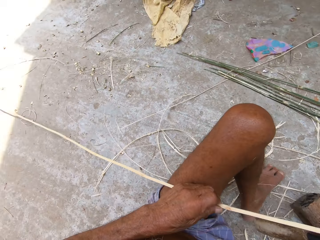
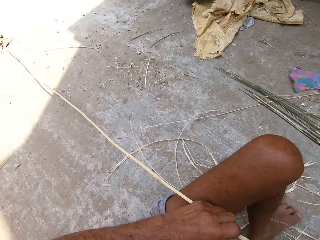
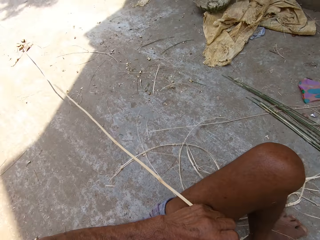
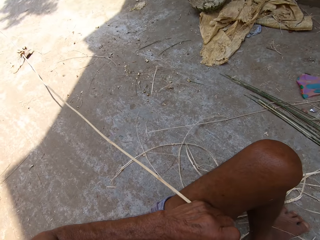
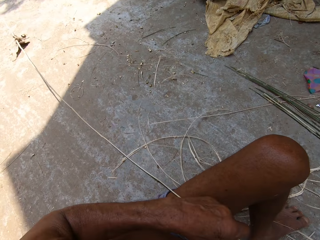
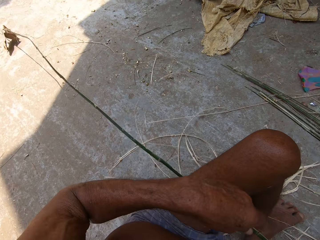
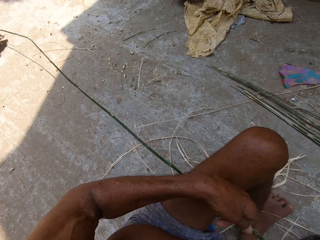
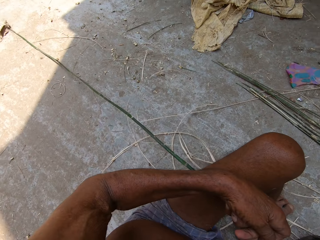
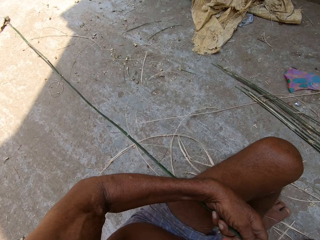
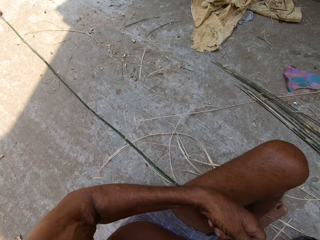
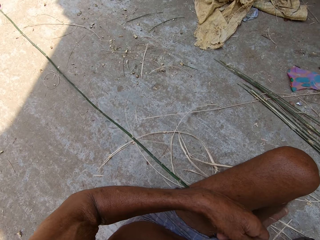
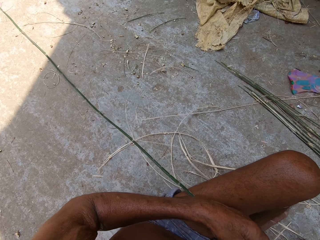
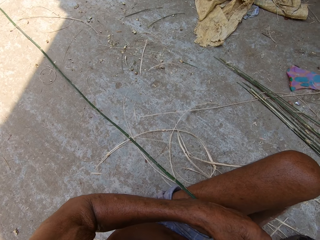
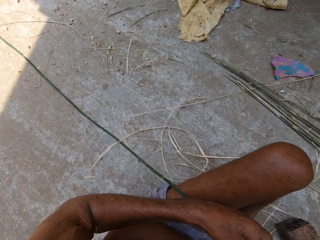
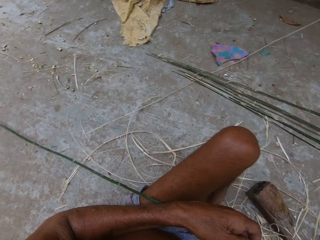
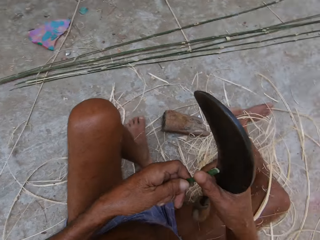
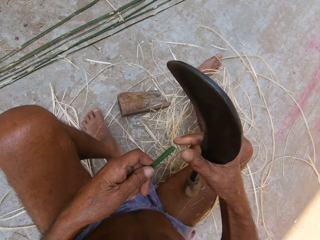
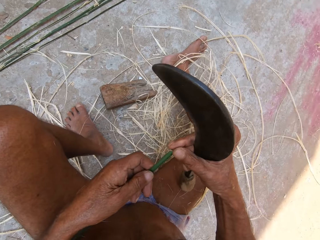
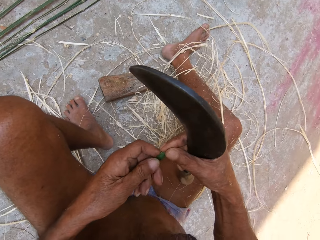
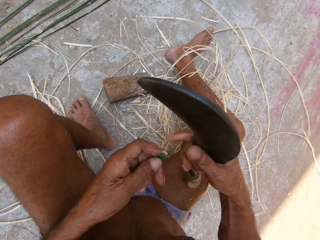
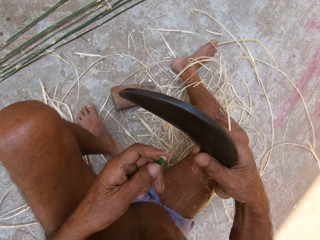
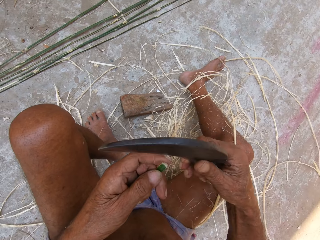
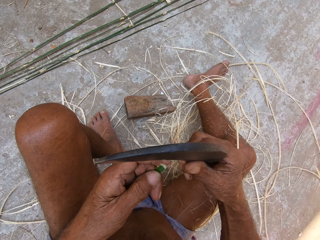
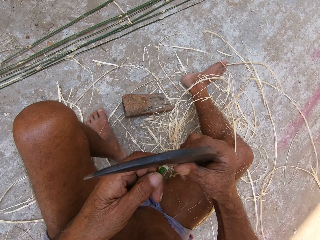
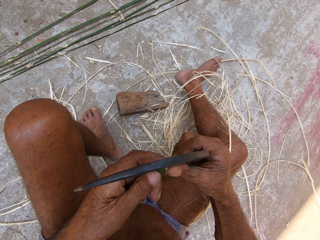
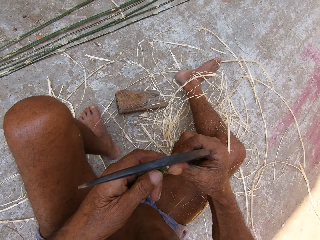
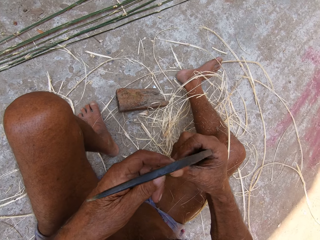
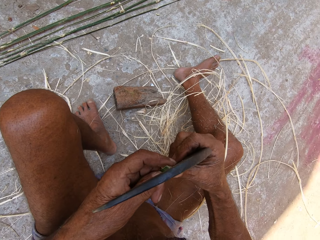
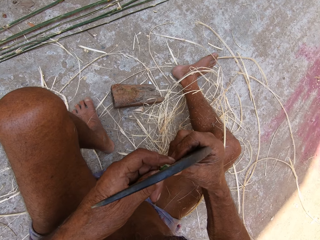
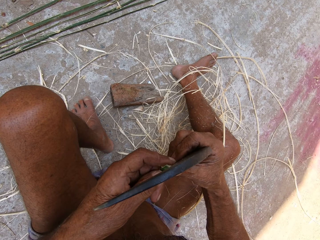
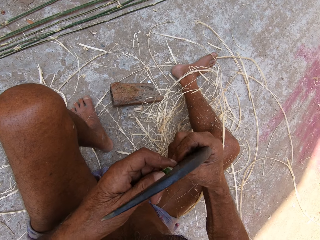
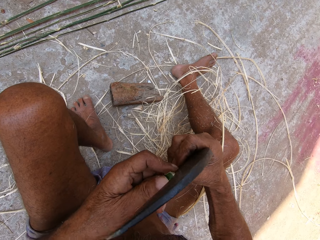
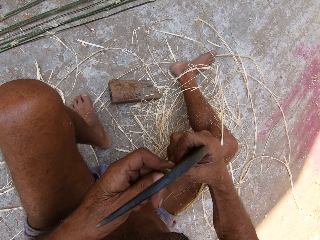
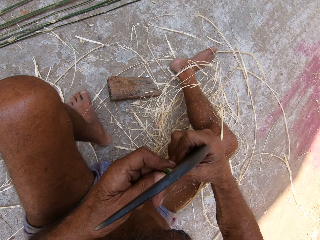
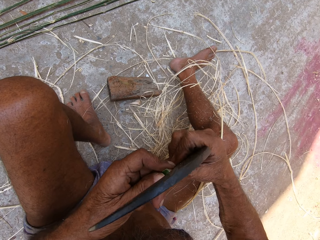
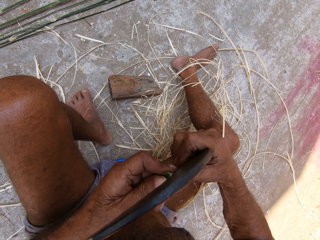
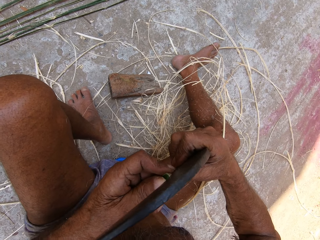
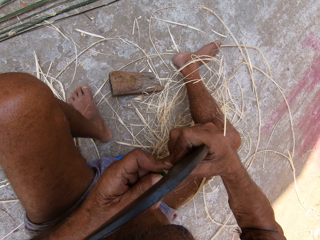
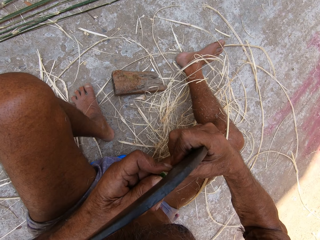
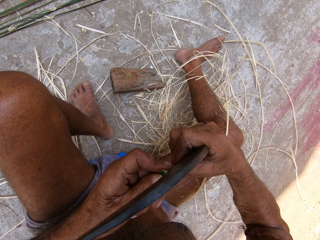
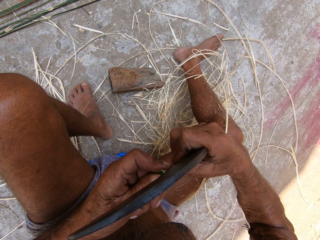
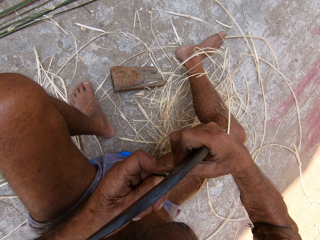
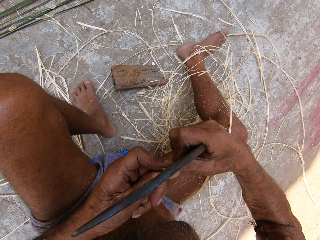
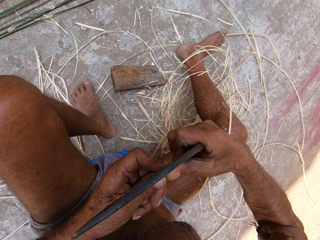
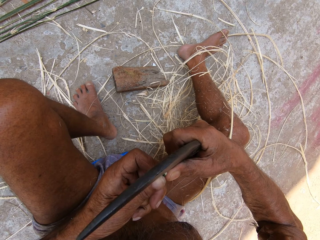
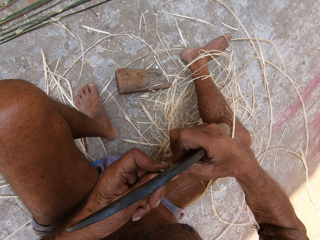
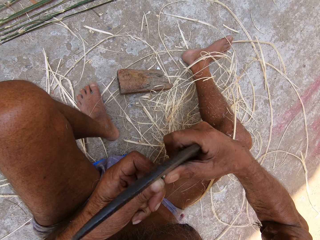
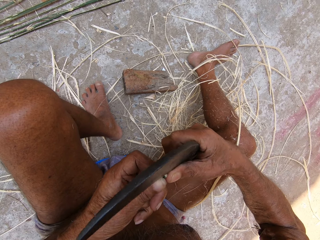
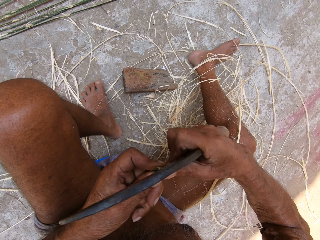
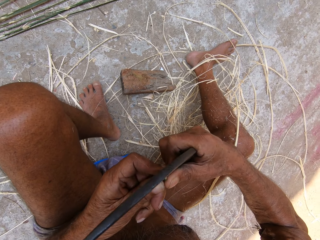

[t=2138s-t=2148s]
The camera wearer rotates the bamboo stick with both hands. He turns to the left. He splits the bamboo stick in his left hand with the sickle in his right hand.

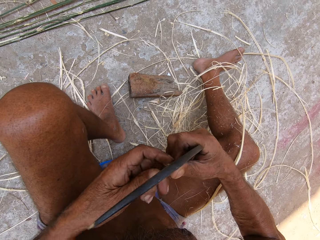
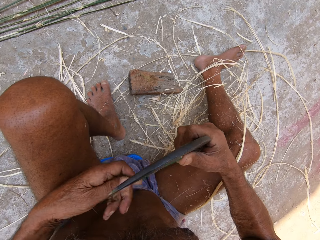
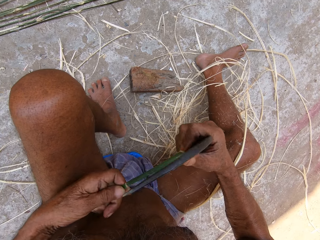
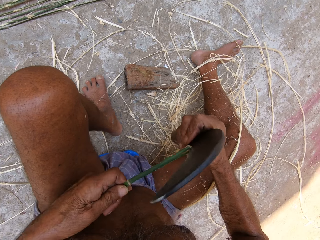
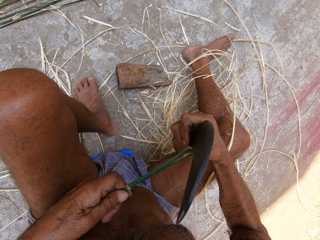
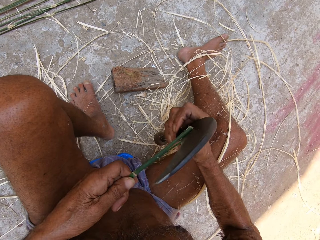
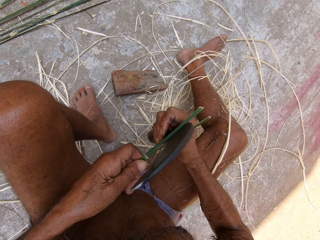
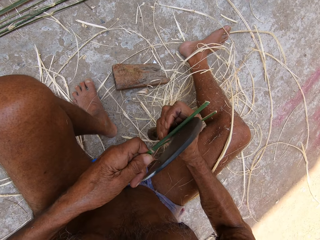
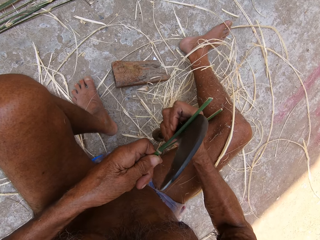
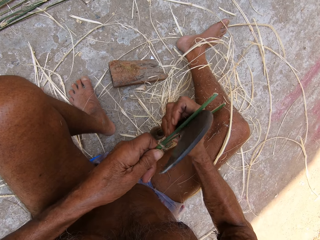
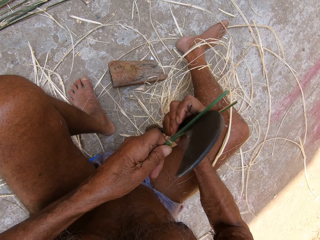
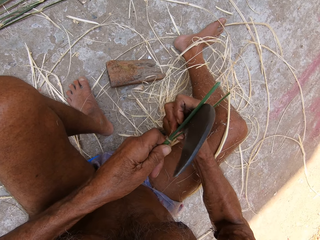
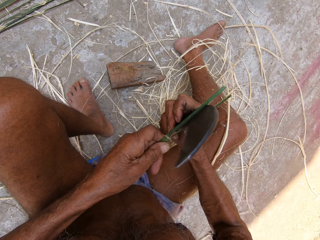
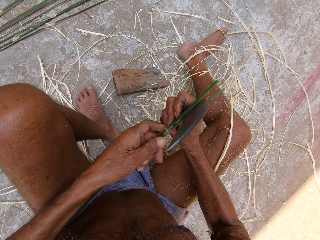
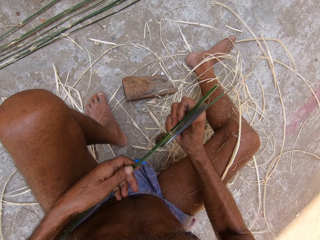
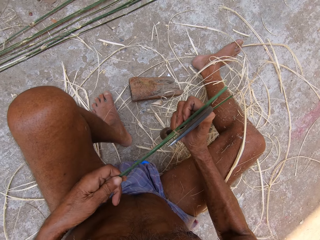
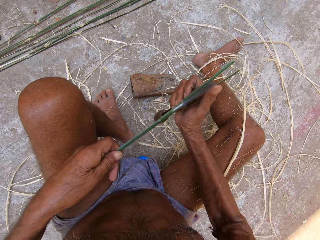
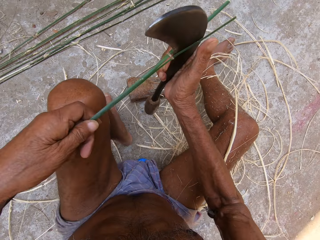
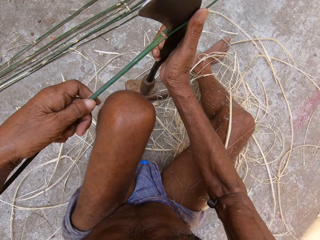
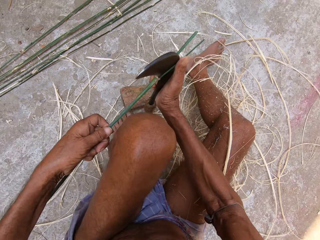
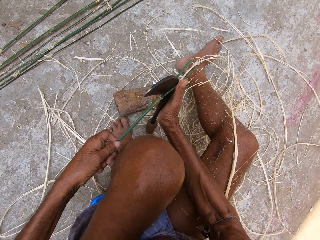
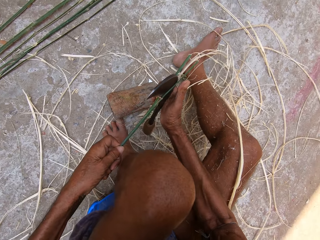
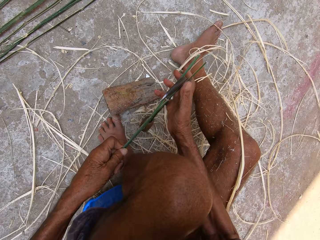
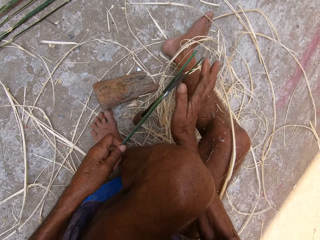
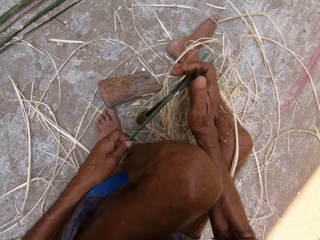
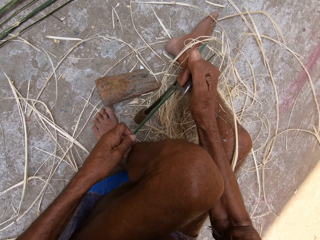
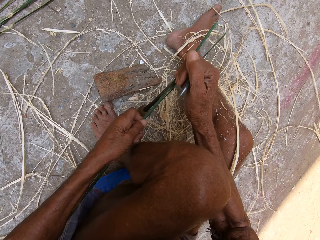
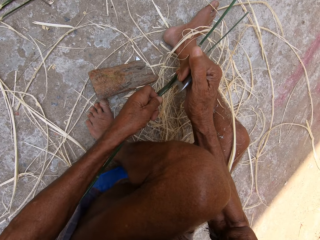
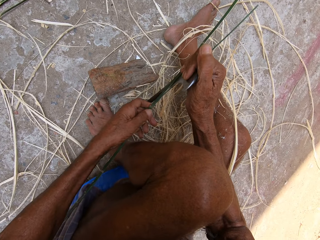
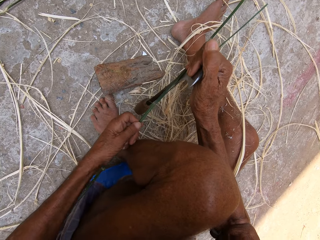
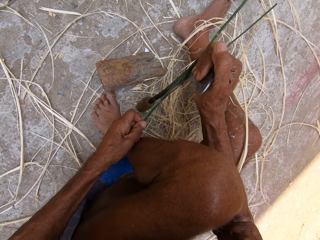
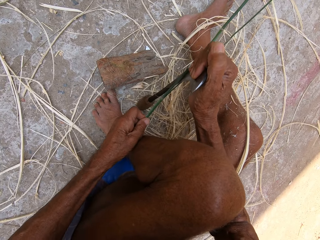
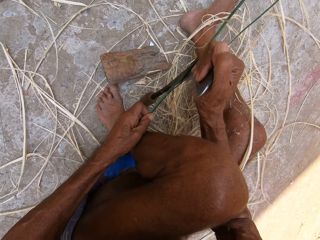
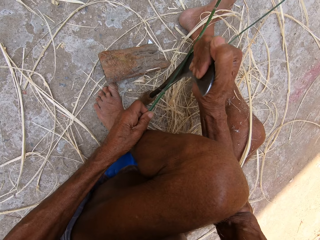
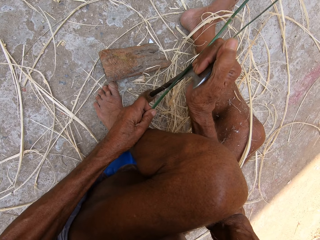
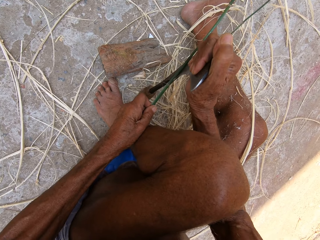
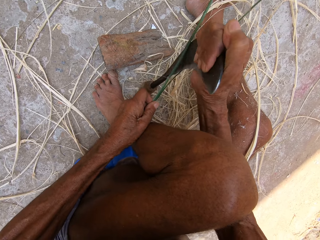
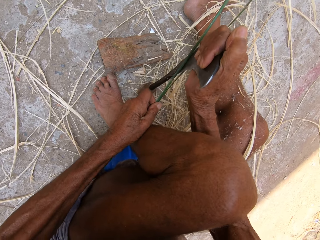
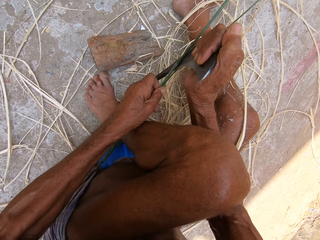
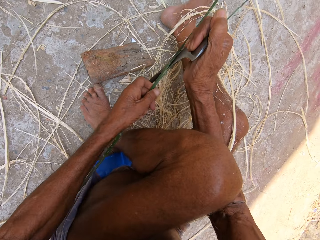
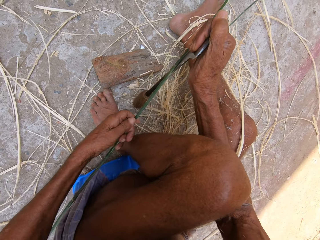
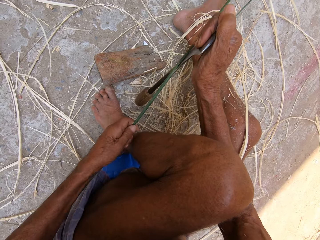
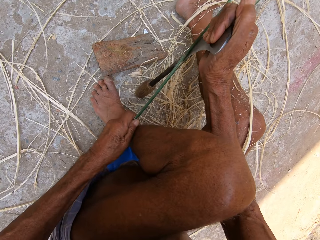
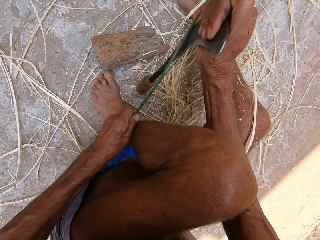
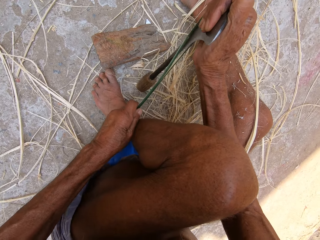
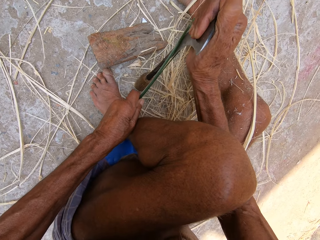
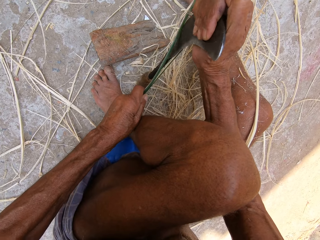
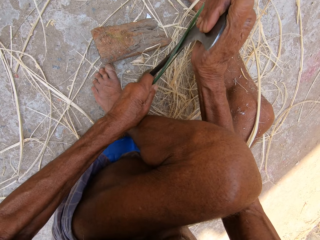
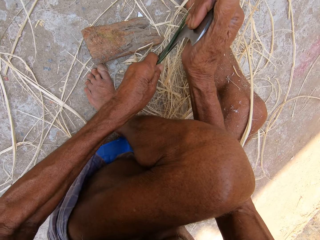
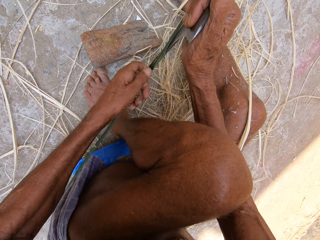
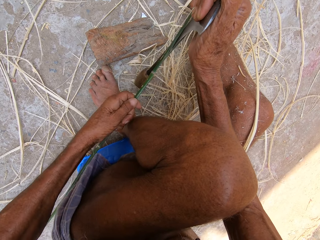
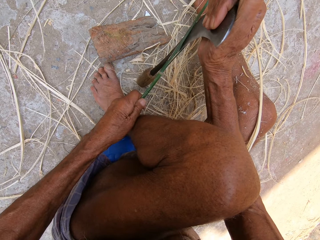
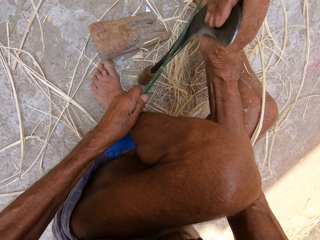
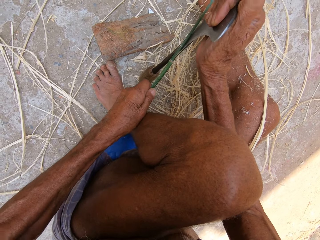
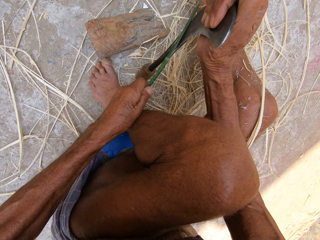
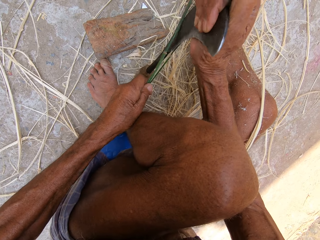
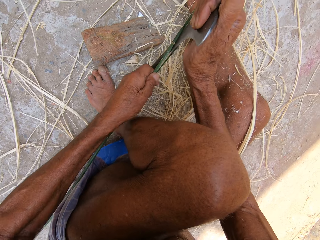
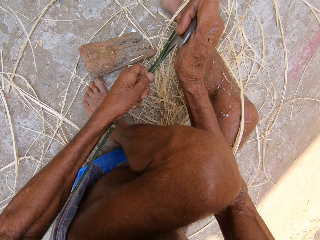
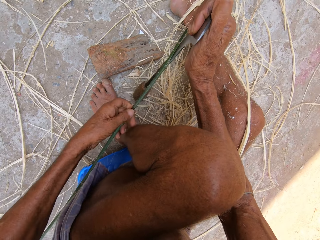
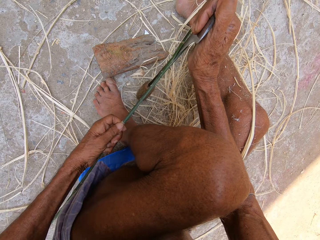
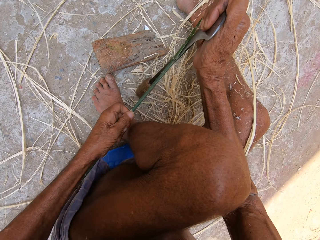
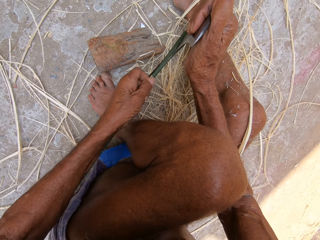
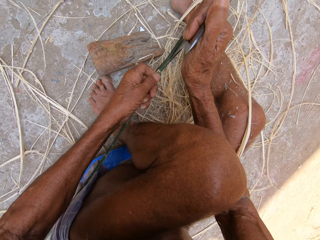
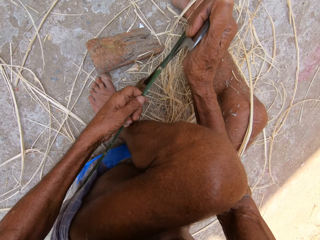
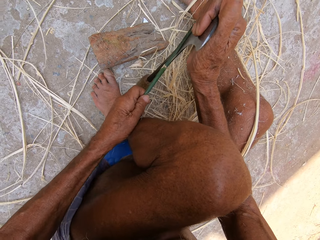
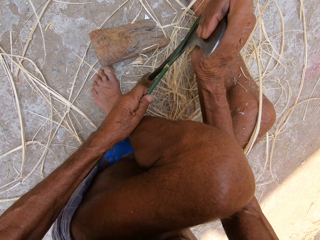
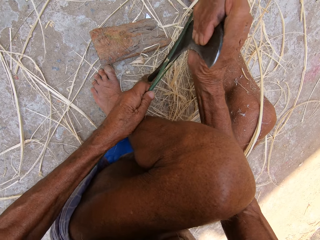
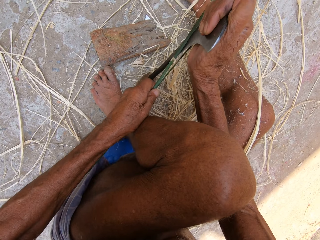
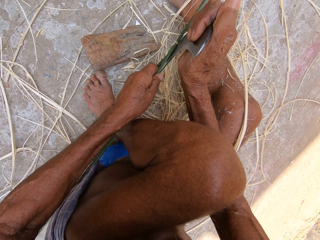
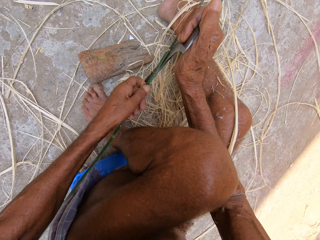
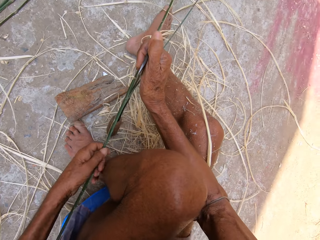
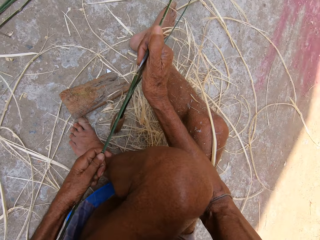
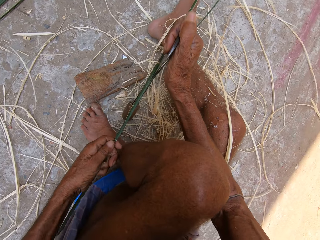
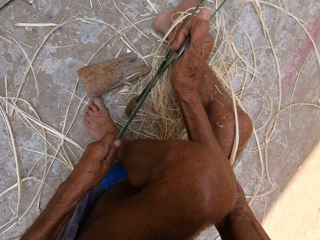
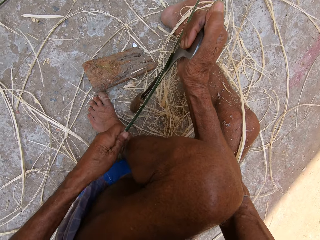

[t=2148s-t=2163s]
The camera wearer cuts the Napier grass stem with a sickle tool. He stands the sickle in his right hand on the floor. He splits the bamboo stick in his left hand with the sickle in his right hand.
